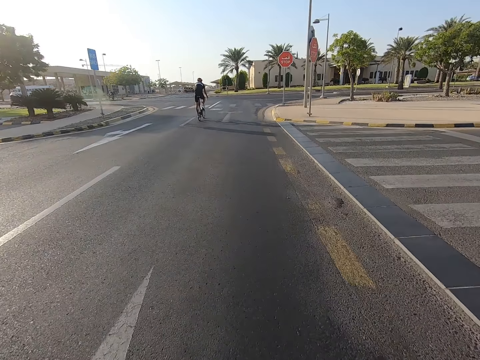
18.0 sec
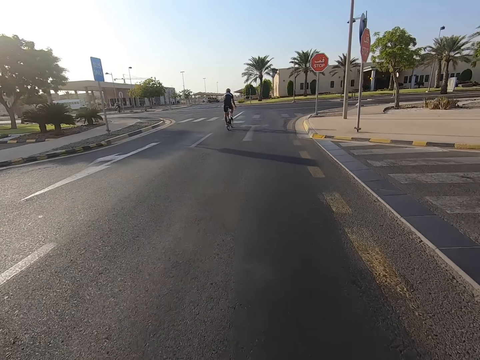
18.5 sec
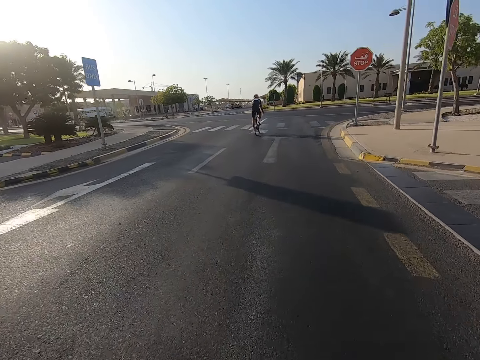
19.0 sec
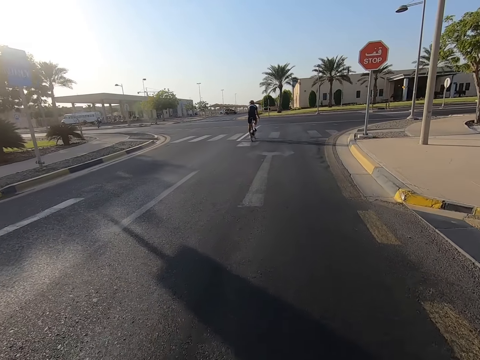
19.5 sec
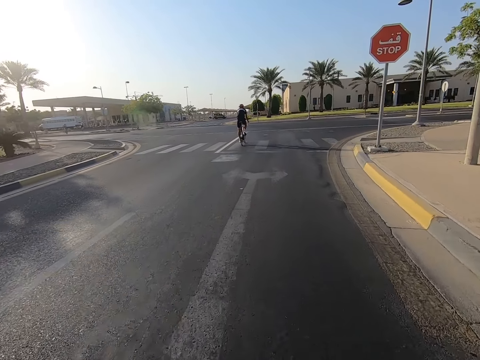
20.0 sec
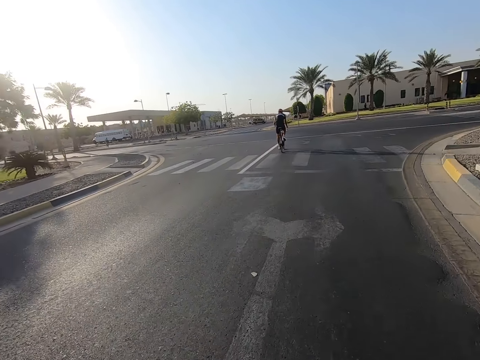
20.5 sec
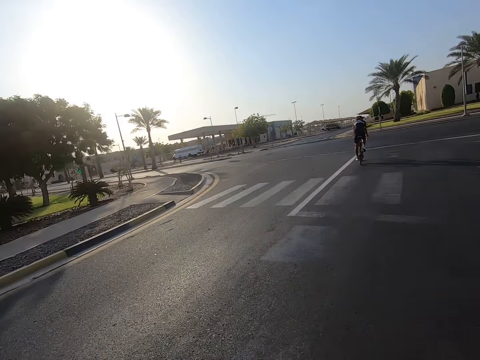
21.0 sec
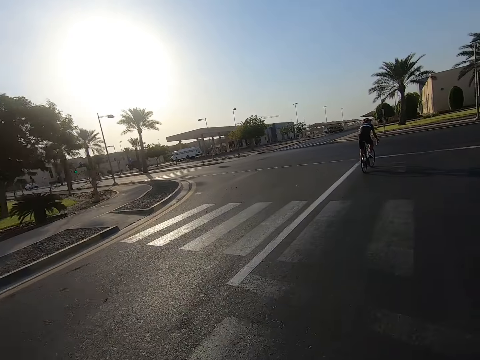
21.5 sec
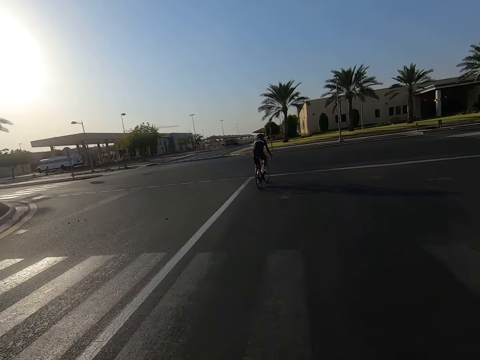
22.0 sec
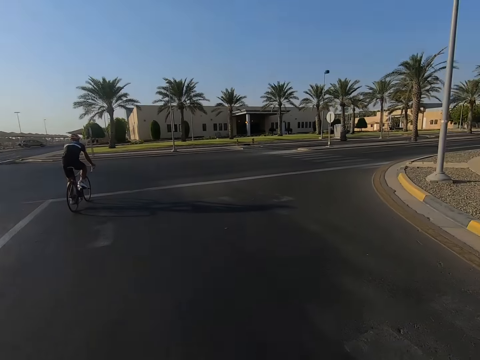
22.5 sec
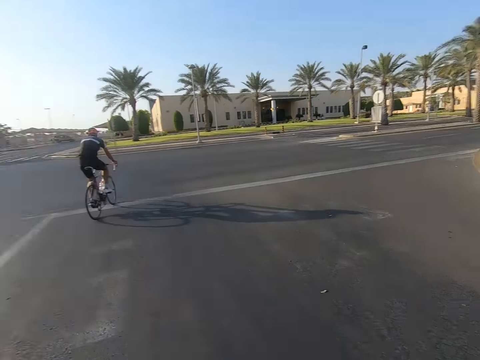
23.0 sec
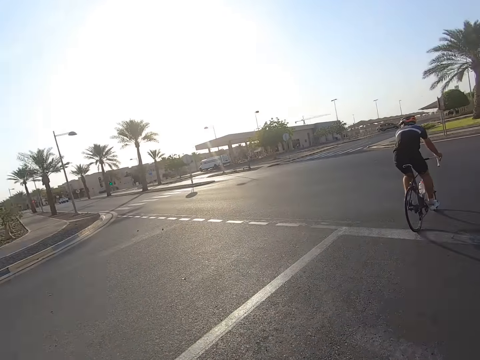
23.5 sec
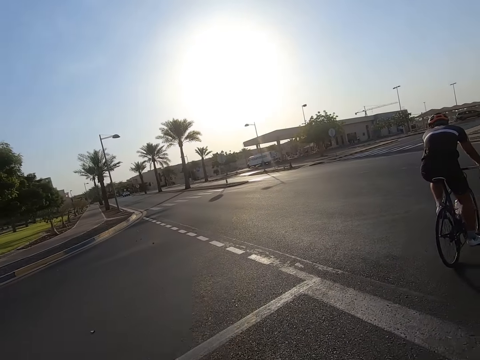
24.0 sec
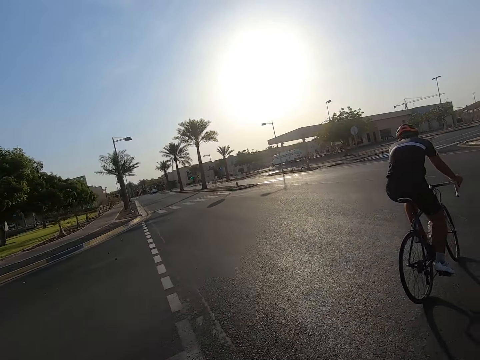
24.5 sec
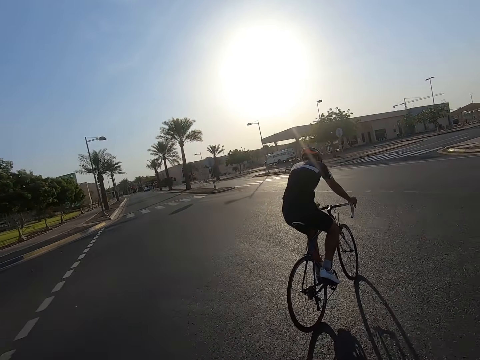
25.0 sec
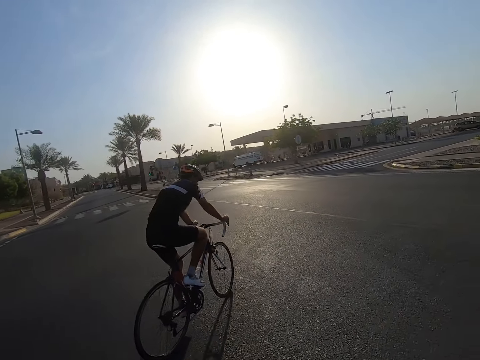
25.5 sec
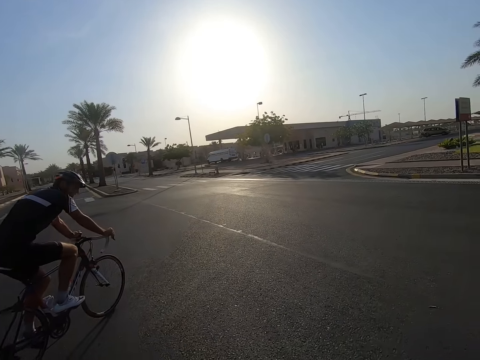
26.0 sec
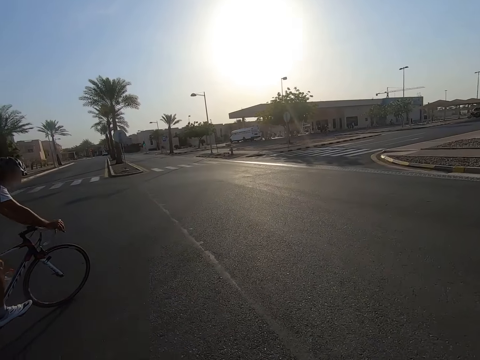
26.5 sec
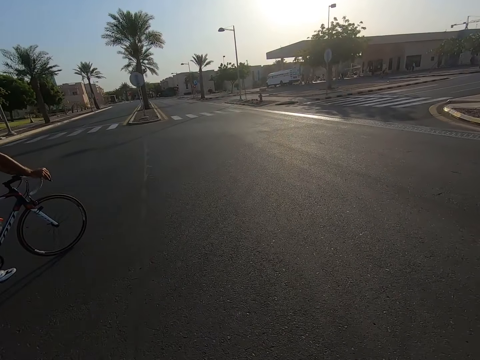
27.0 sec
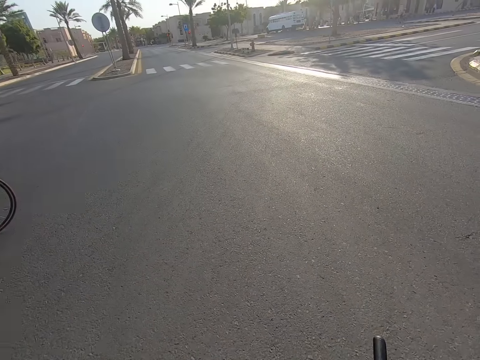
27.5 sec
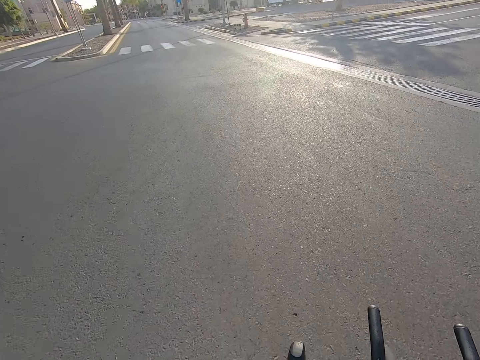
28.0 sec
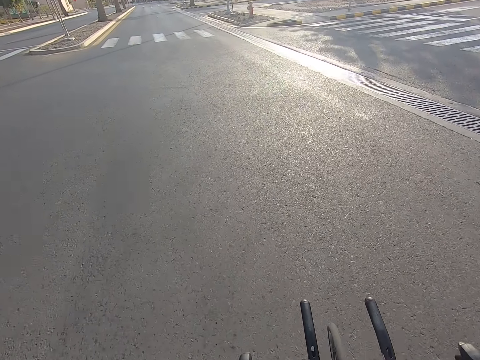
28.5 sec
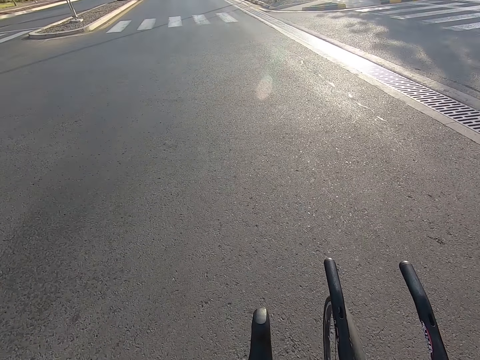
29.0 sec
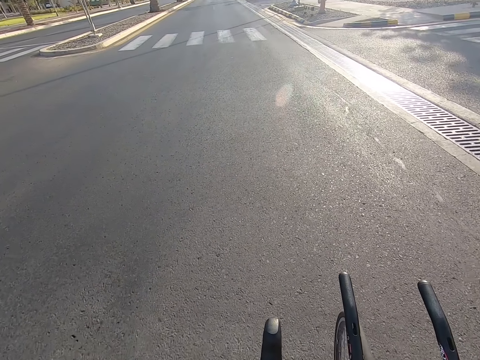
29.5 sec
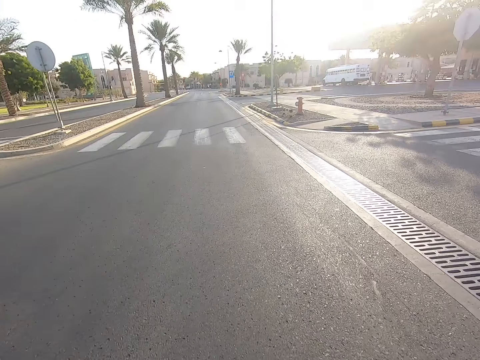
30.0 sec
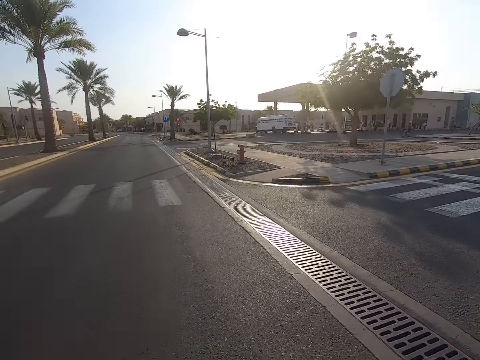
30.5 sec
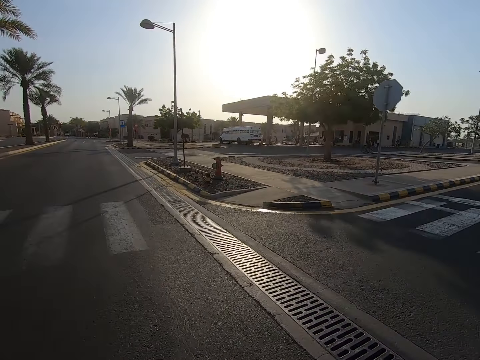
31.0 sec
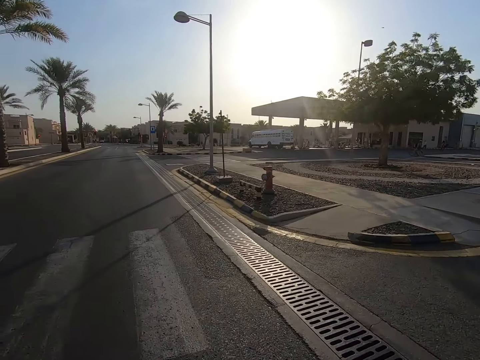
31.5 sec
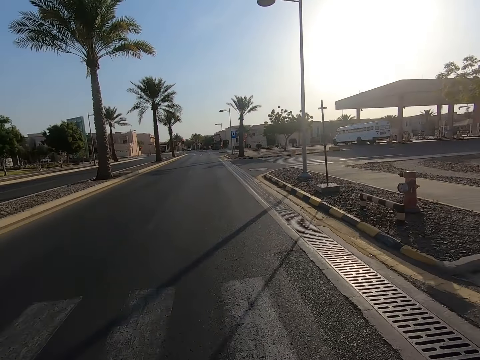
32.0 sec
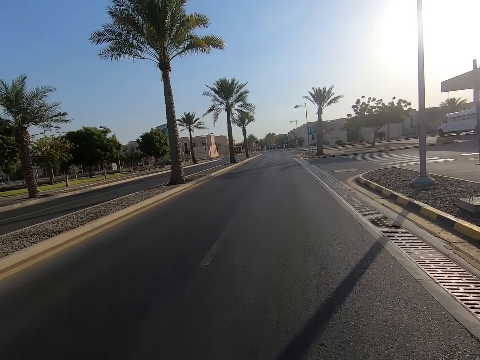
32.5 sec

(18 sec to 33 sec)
The camera wearer rides on the road. They check if the road is clear before crossing. They negotiate the junction.

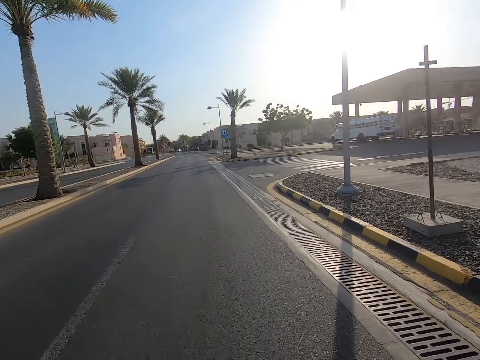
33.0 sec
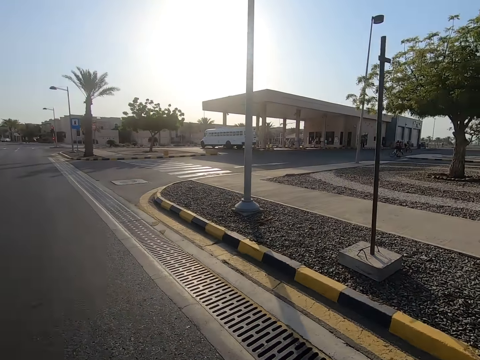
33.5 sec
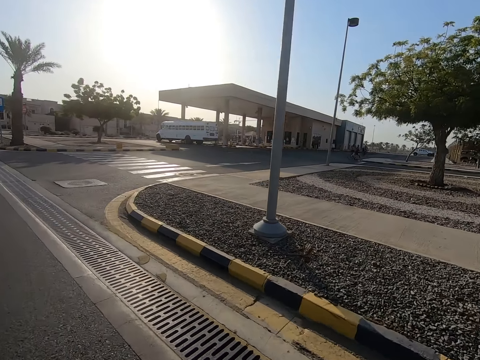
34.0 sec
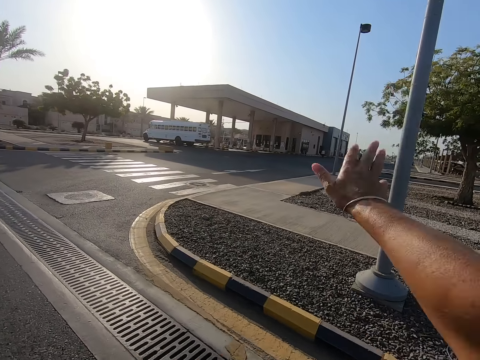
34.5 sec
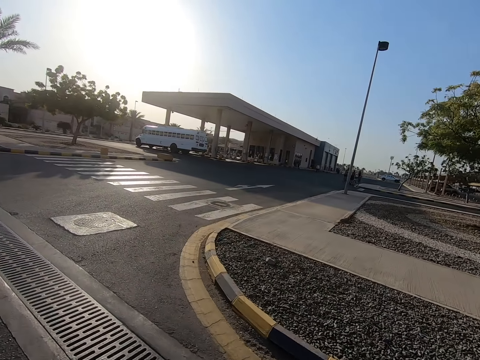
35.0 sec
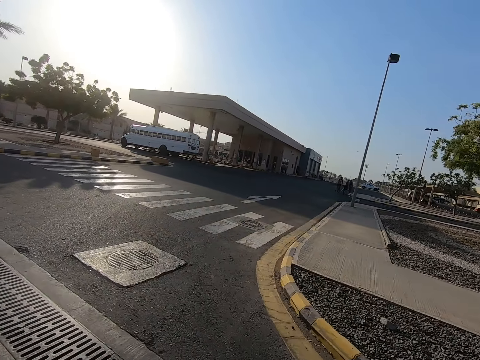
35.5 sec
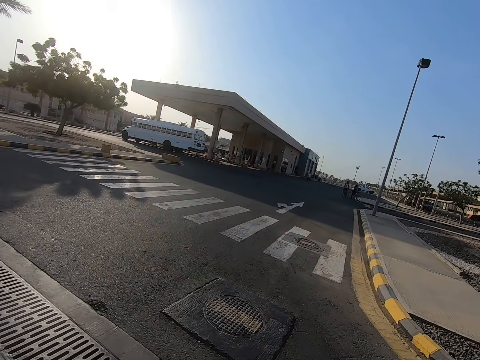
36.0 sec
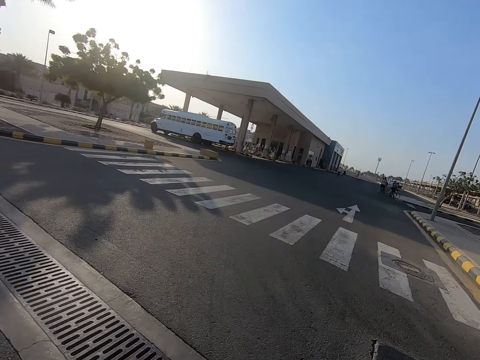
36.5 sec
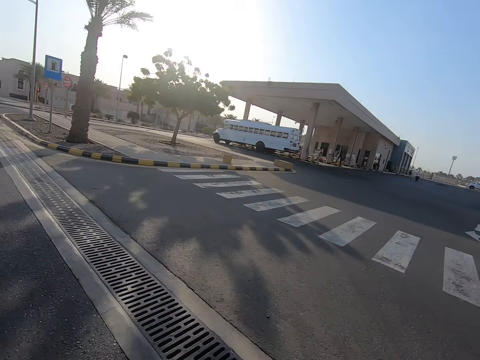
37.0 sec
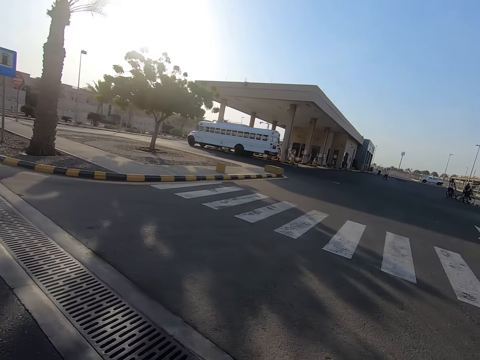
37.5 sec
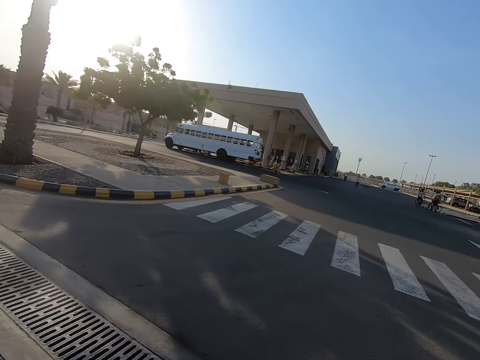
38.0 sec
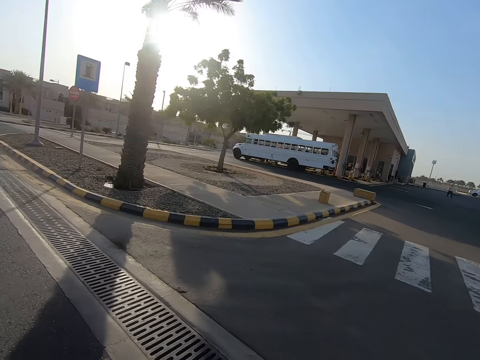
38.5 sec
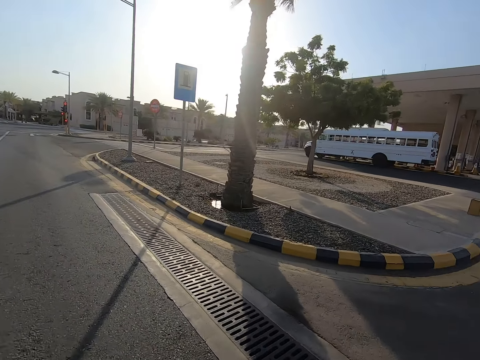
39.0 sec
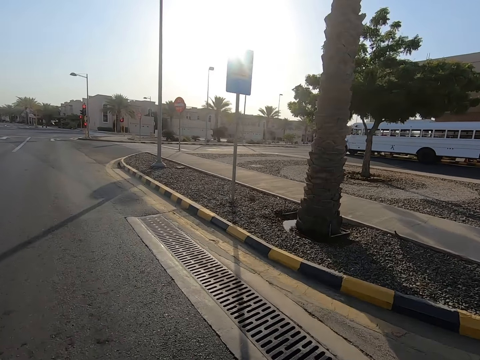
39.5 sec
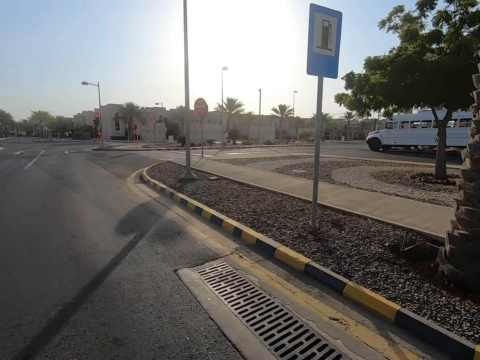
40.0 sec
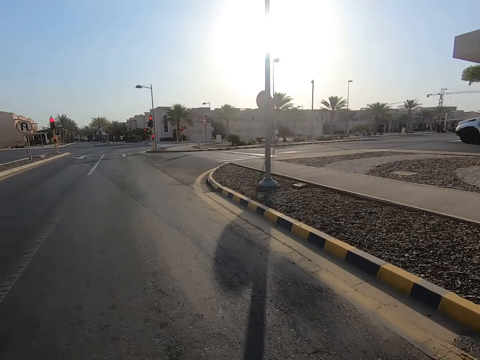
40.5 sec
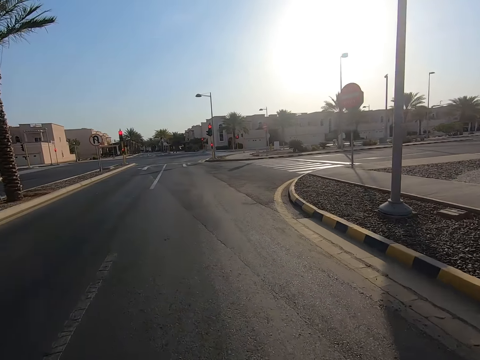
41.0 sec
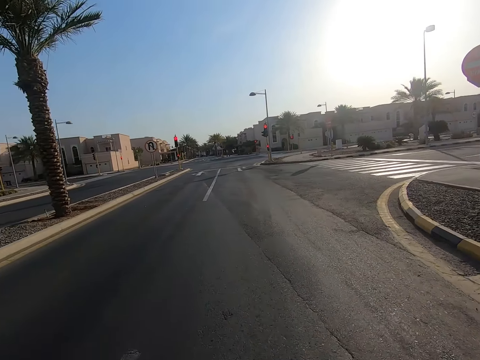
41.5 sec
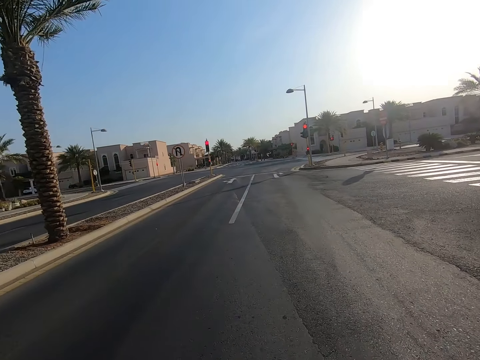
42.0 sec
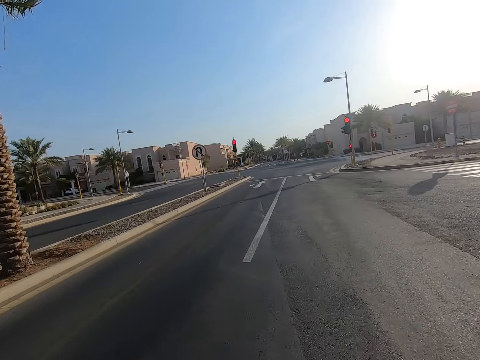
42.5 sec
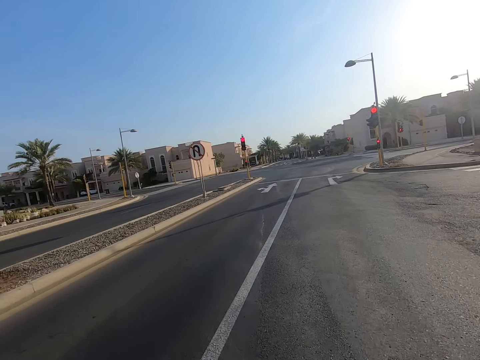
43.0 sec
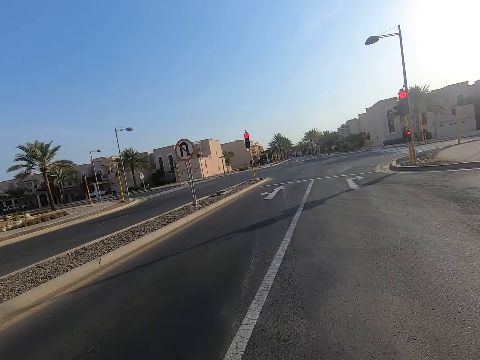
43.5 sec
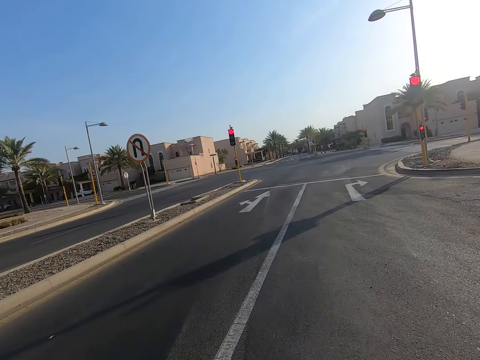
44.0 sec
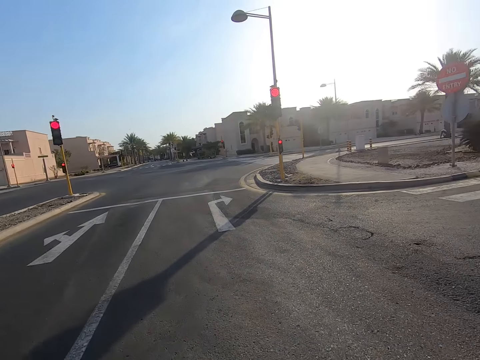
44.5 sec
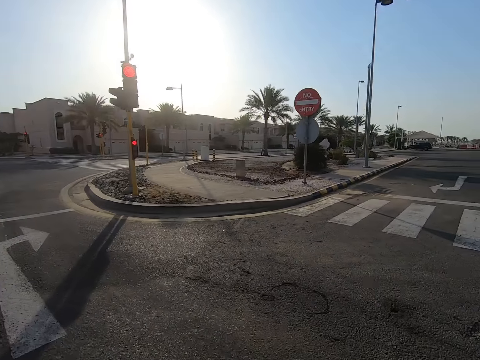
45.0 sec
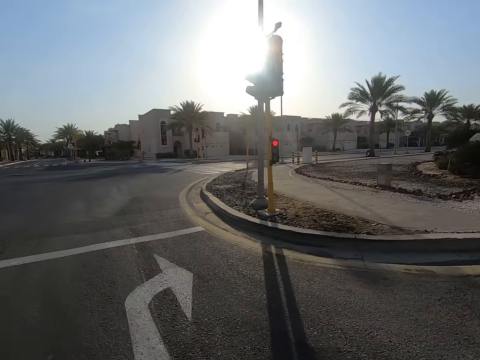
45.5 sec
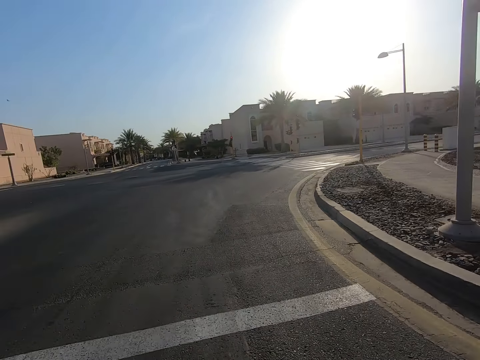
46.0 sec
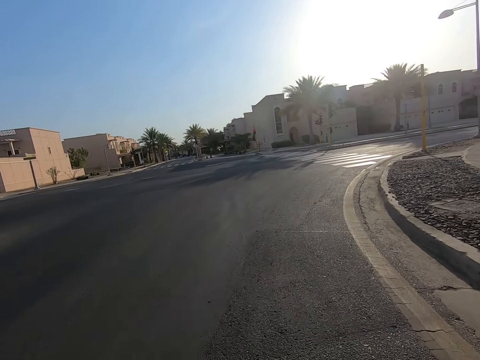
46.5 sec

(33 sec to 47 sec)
The camera wearer looks around.
